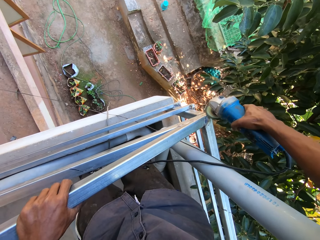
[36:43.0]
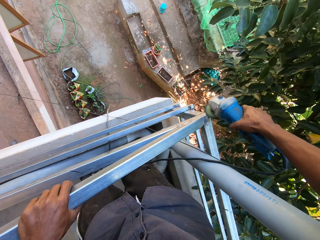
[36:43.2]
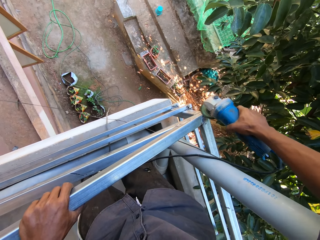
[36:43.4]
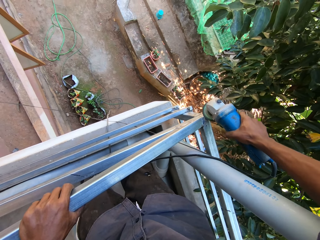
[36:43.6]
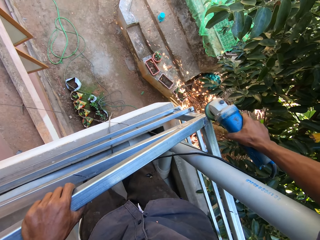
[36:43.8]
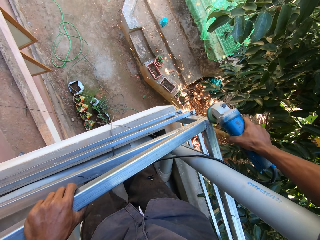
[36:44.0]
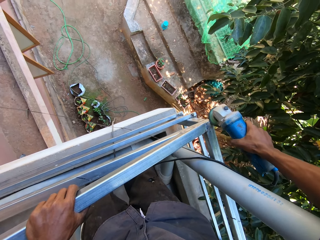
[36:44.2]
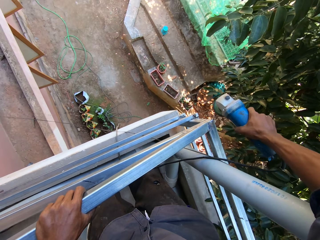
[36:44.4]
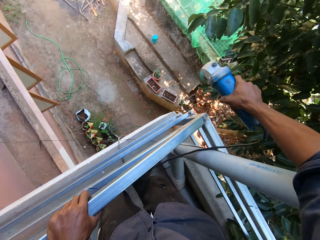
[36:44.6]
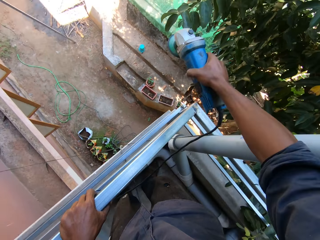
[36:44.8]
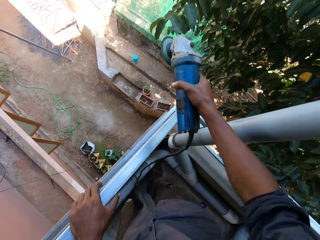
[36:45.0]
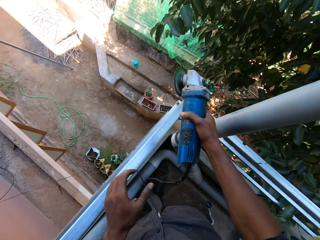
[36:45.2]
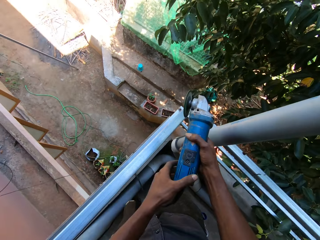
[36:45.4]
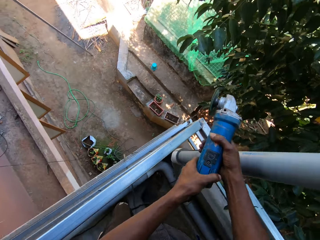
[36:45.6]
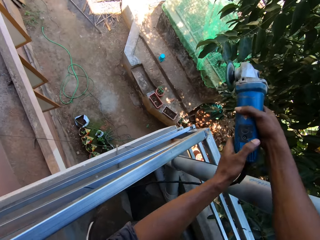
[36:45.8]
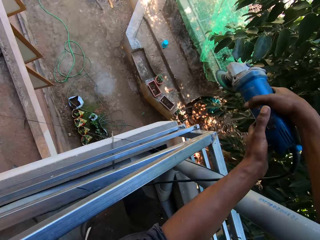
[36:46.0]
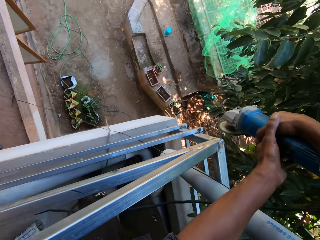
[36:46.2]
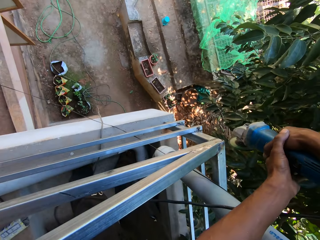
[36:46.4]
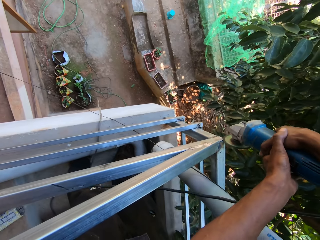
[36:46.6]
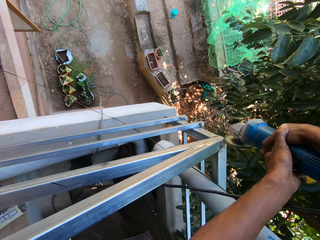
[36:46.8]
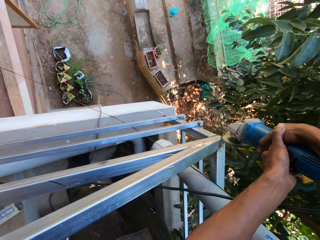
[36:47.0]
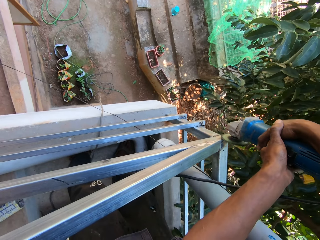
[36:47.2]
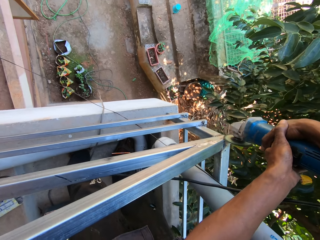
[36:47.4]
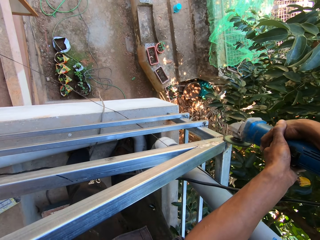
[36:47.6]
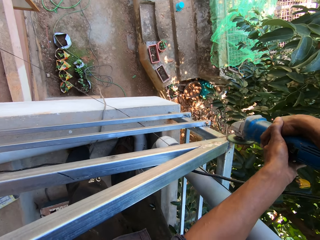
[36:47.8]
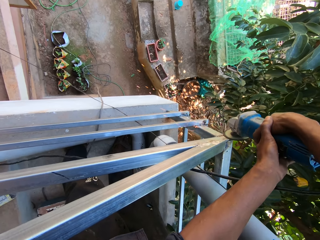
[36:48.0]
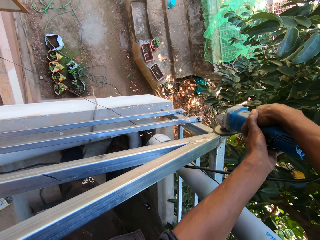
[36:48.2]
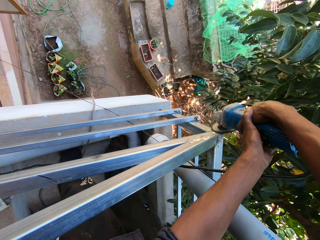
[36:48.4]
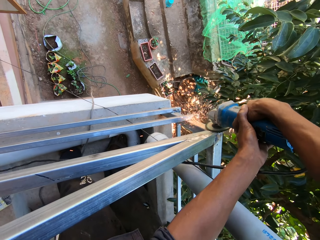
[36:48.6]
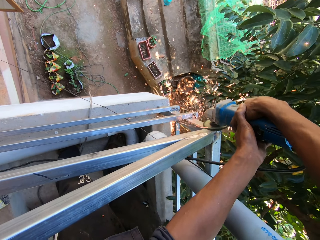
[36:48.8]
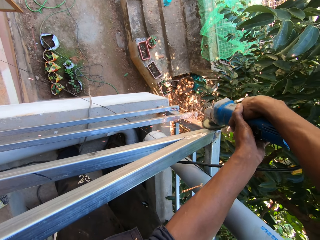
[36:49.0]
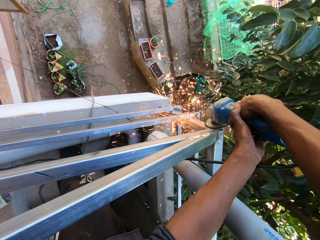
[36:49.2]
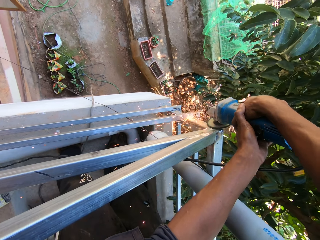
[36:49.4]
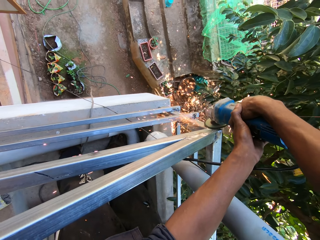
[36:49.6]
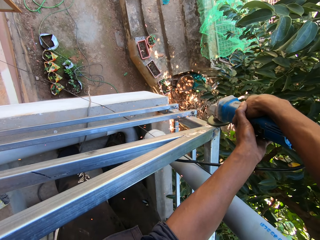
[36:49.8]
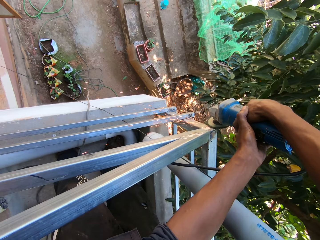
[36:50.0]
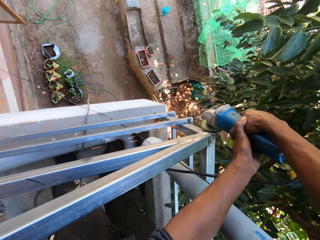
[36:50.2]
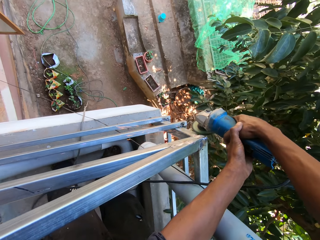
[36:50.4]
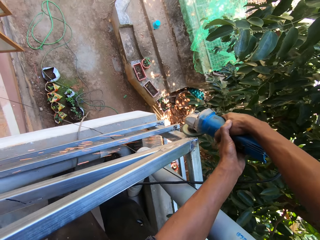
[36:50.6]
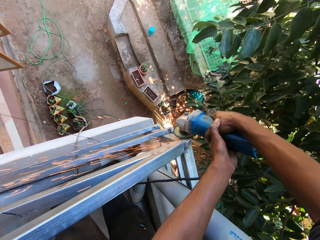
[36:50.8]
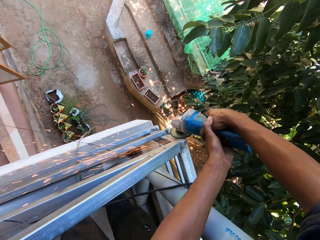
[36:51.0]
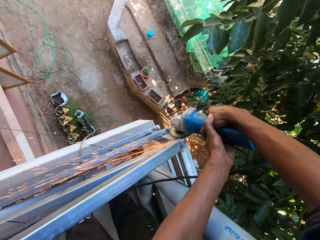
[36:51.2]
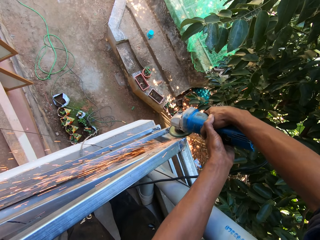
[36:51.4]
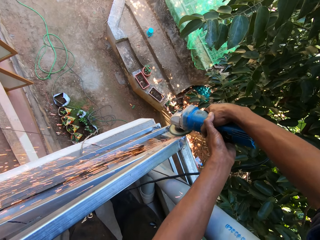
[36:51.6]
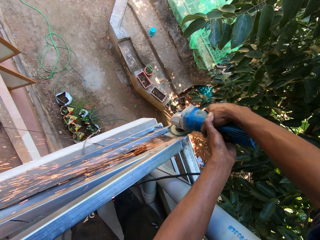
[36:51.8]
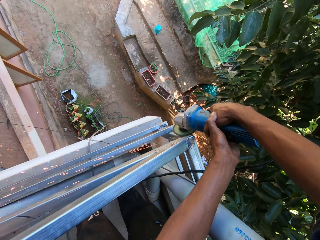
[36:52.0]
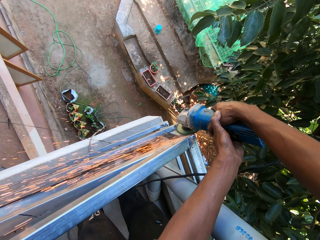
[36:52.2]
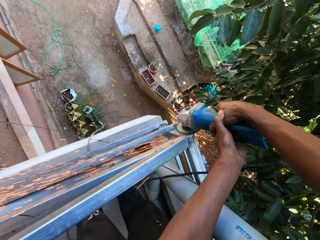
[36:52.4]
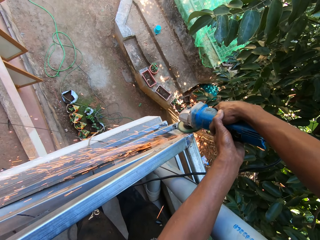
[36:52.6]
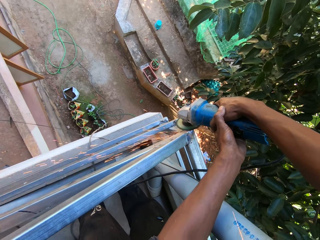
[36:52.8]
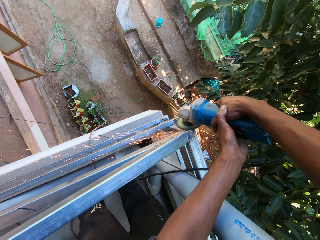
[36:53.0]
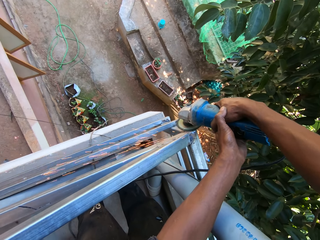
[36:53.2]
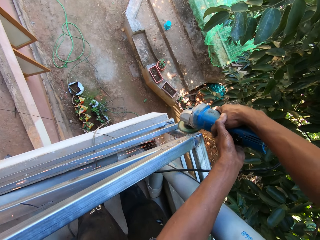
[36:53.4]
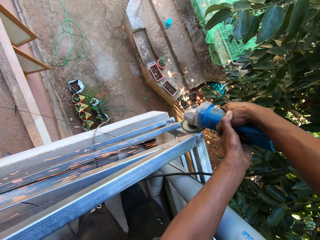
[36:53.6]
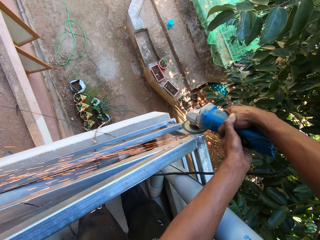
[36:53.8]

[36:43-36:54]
The camera wearer holds the angle grinder with both hands. He grinds the pipe pole with the angle grinder in both hands.

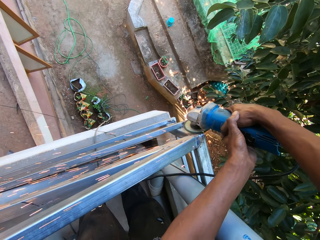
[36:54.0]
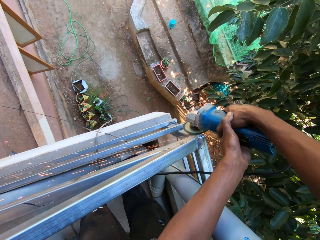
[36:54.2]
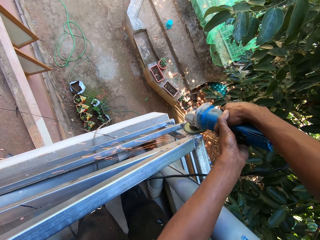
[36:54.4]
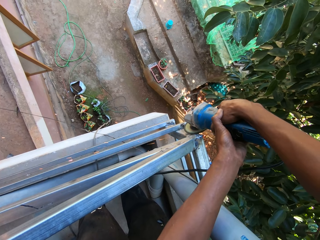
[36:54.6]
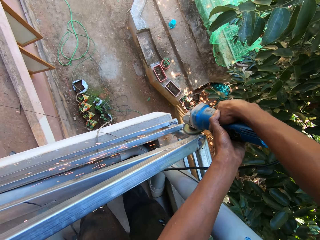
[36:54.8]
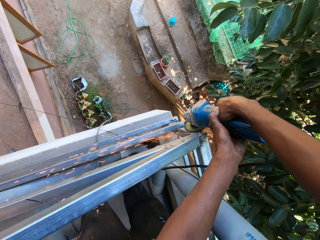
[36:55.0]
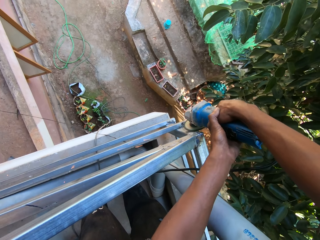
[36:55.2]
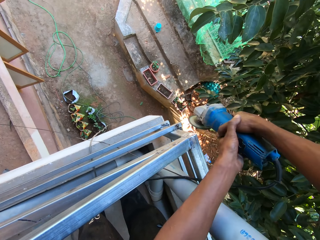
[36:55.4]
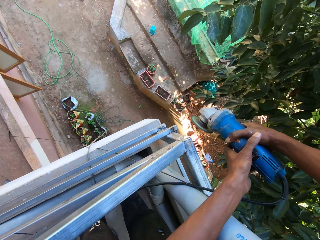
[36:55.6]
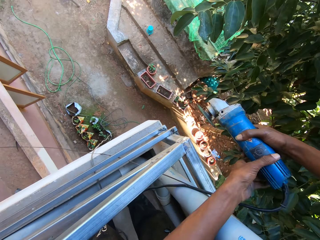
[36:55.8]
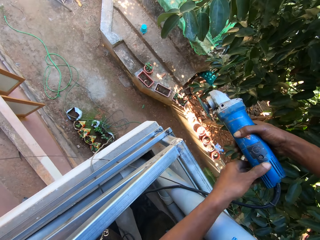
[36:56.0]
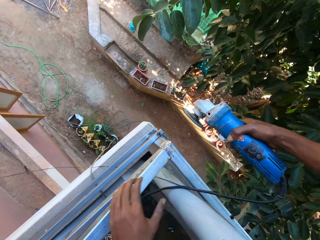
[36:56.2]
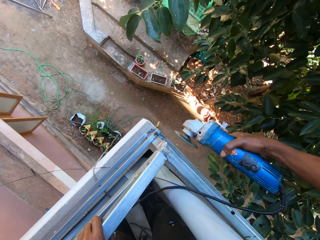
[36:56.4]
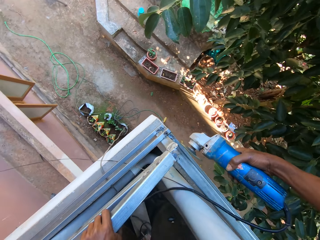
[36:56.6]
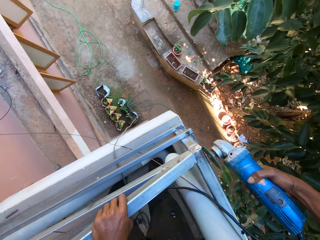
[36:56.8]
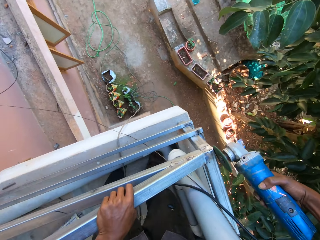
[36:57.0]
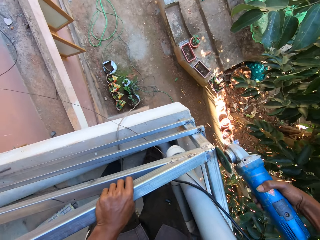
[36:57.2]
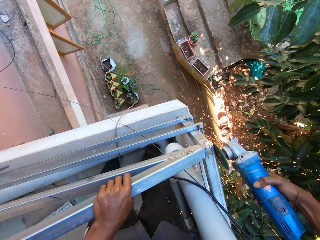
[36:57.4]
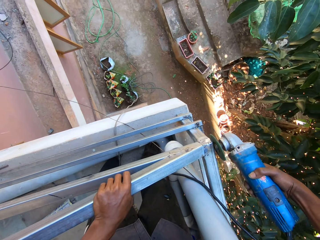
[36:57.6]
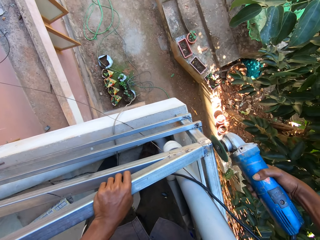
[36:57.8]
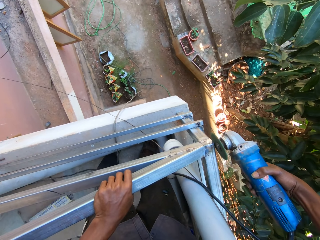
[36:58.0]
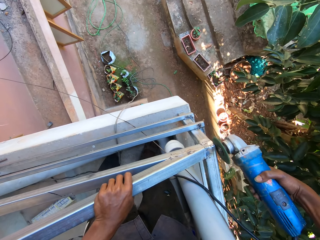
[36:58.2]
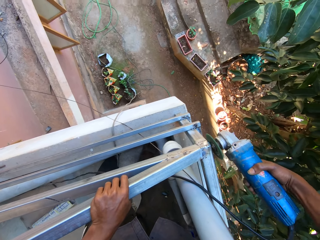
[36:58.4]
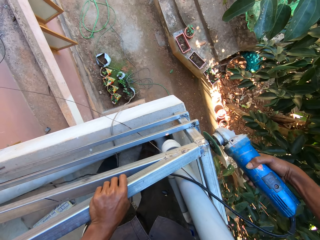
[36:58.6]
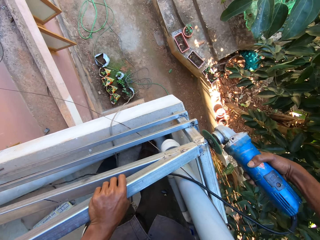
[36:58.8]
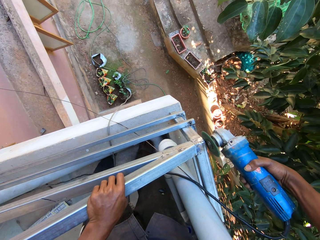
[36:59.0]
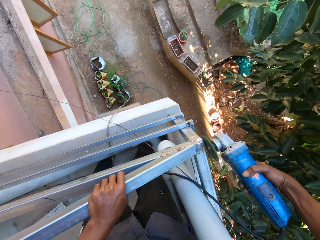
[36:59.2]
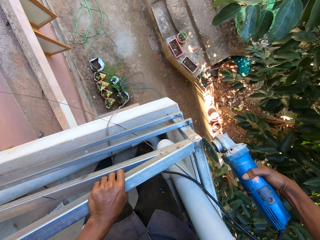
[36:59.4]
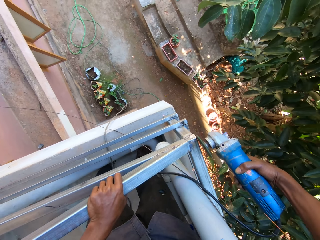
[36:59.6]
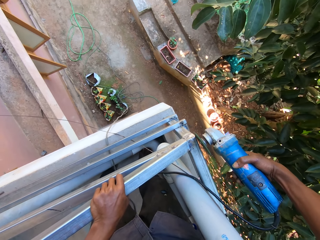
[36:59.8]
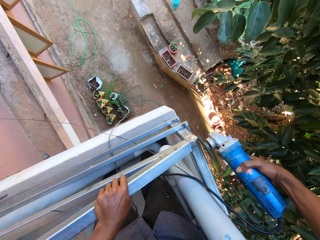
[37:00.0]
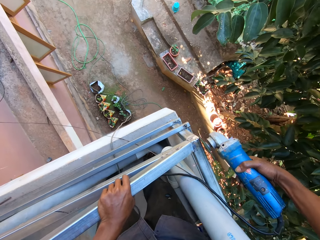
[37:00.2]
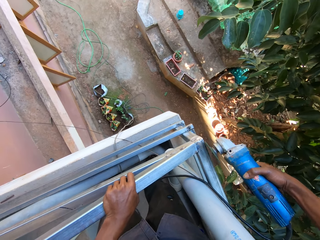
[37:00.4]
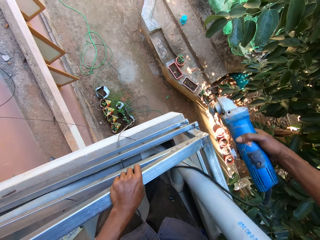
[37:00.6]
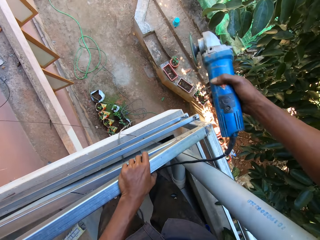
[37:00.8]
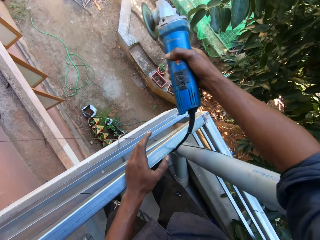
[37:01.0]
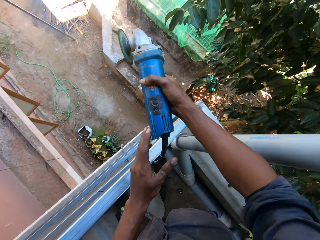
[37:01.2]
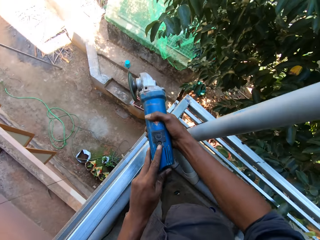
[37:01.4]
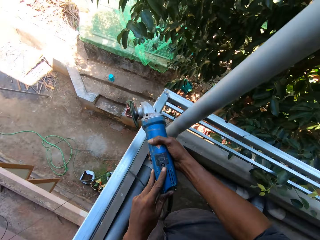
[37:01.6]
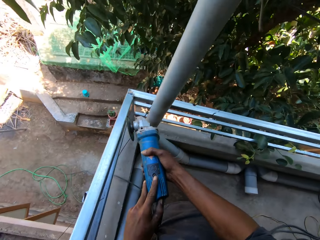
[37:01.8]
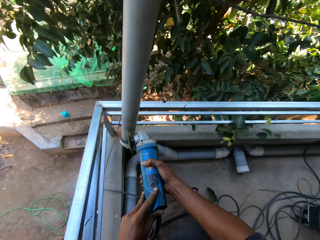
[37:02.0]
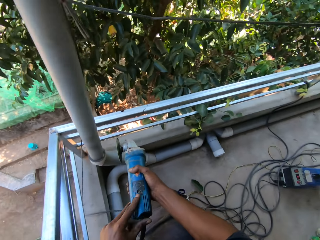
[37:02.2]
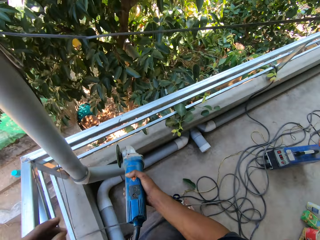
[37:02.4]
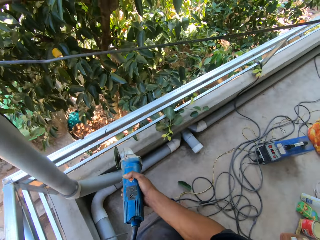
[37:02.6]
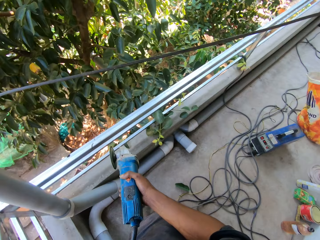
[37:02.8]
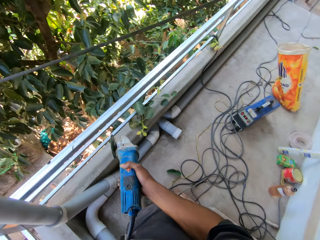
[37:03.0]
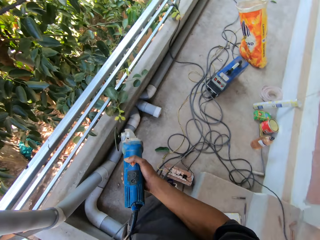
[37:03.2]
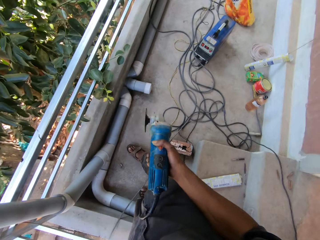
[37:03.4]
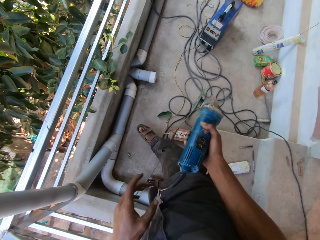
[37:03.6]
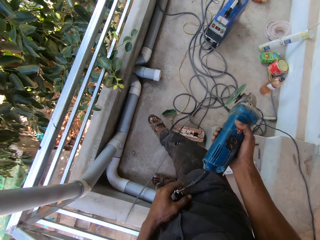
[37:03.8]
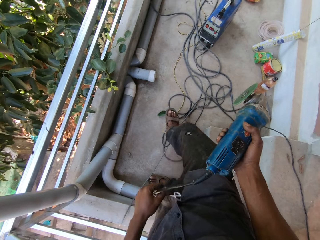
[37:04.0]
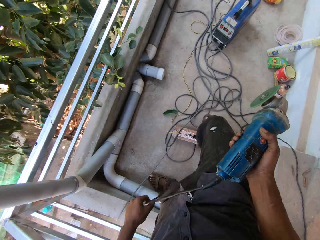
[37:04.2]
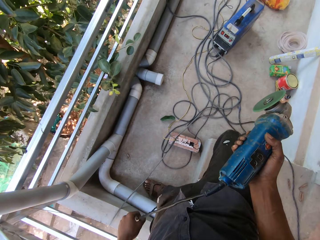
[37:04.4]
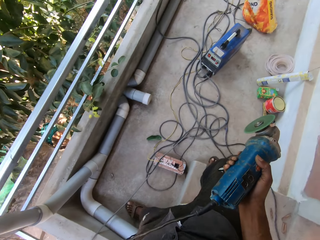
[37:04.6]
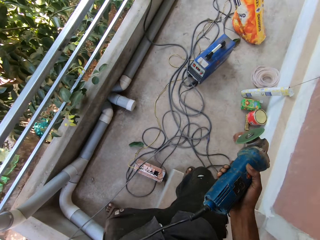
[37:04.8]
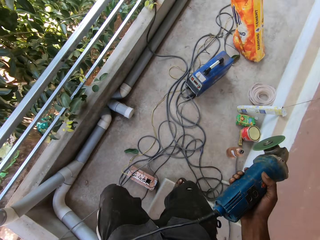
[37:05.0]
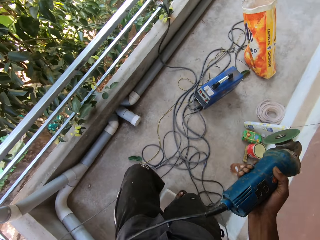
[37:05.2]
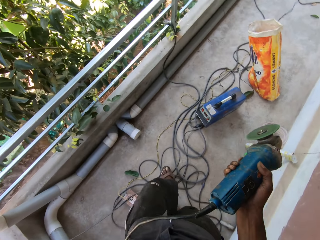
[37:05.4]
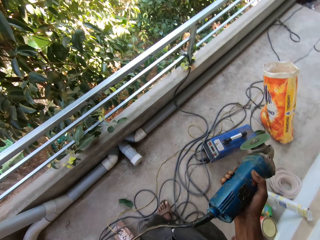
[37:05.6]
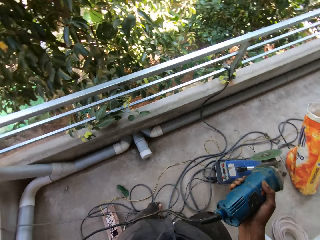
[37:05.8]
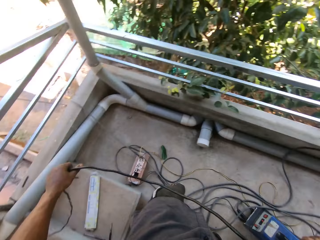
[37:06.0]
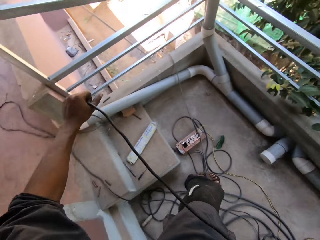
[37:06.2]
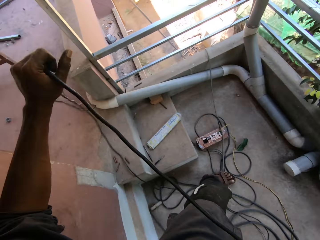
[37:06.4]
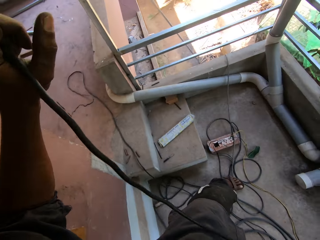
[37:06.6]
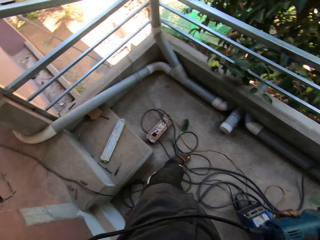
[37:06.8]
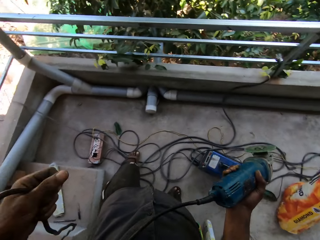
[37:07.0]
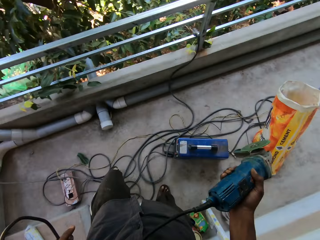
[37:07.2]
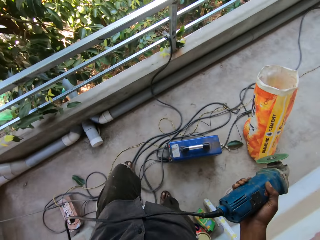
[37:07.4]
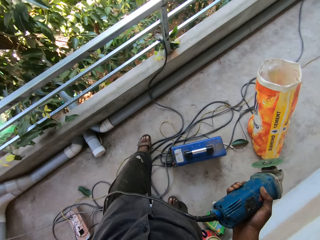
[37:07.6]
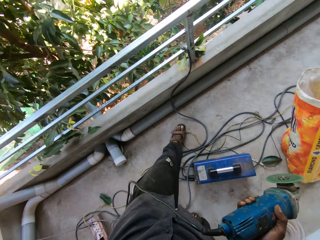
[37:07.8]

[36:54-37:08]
The camera wearer places his left hand on the railing. He grinds the pipe pole with the angle grinder in his right hand. He holds the angle grinder with both hands. He turns off the grinder. He holds the angle grinder with his right hand. He walks around and holds a cable. He adjusts the angle grinder cable with his left hand. He lifts up the cable.
